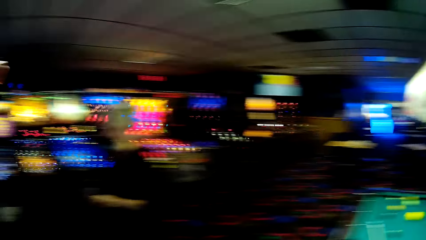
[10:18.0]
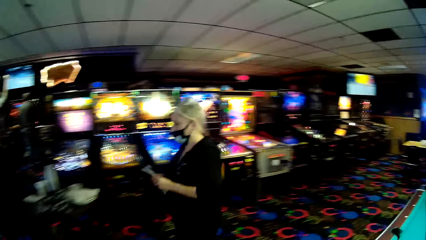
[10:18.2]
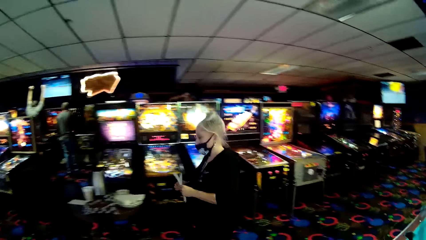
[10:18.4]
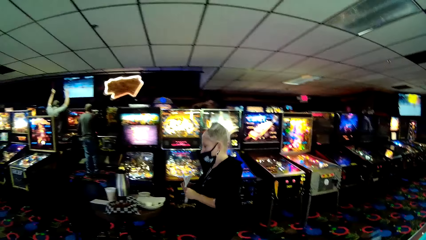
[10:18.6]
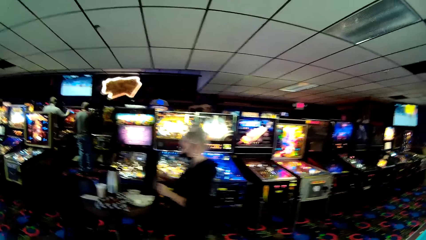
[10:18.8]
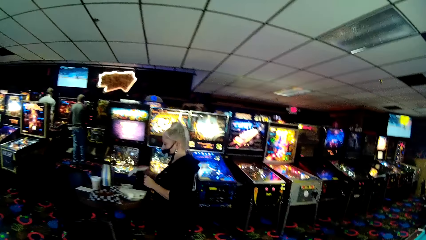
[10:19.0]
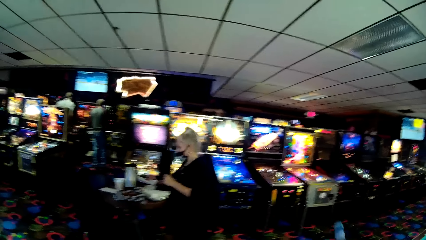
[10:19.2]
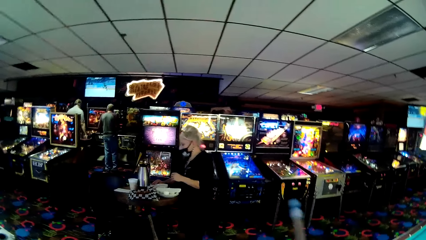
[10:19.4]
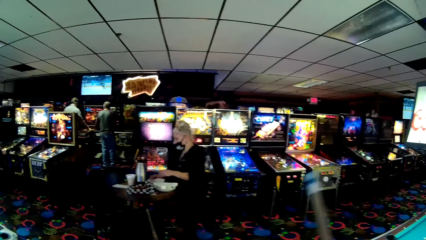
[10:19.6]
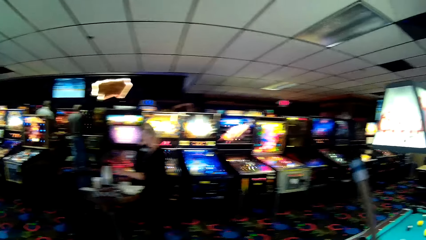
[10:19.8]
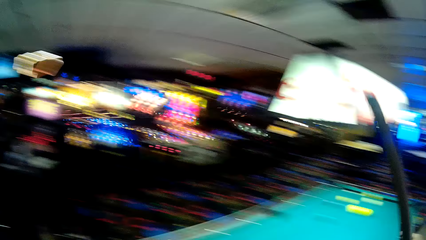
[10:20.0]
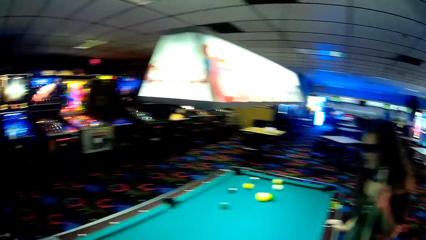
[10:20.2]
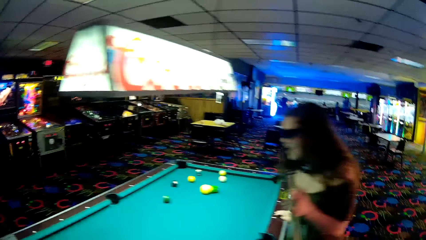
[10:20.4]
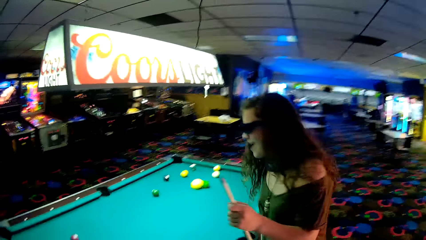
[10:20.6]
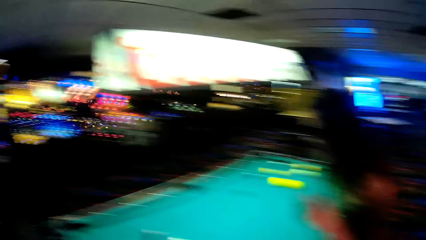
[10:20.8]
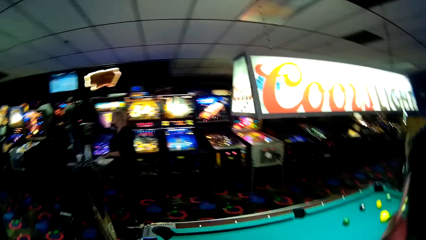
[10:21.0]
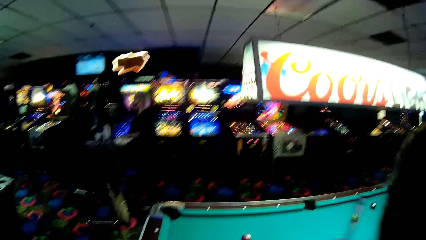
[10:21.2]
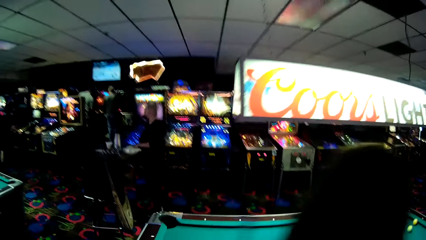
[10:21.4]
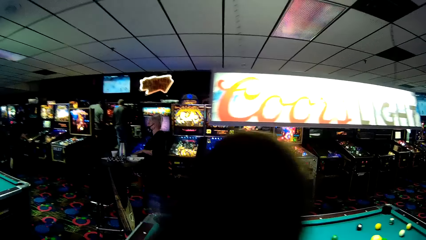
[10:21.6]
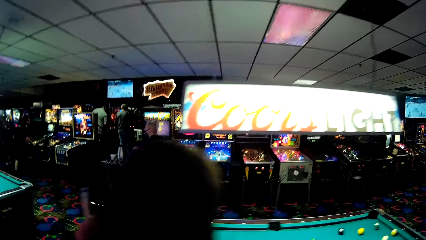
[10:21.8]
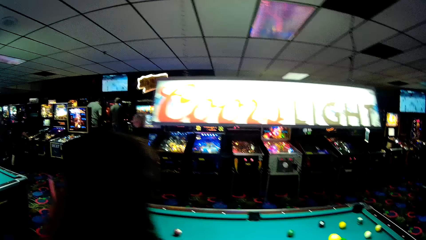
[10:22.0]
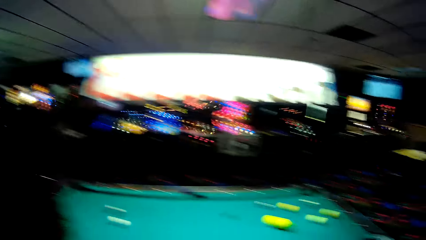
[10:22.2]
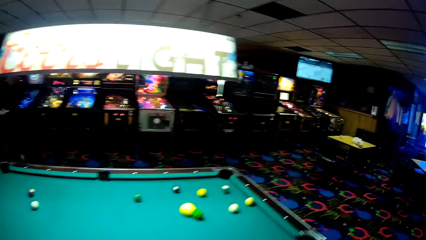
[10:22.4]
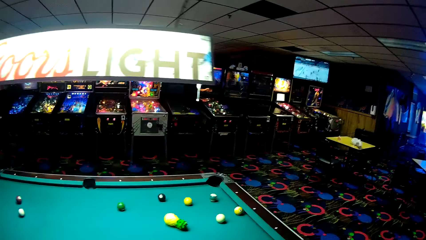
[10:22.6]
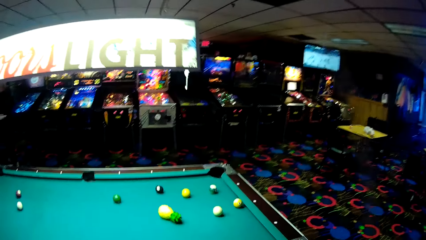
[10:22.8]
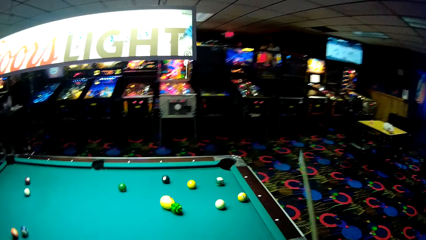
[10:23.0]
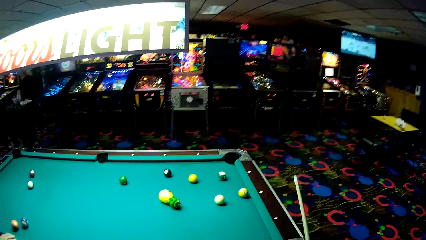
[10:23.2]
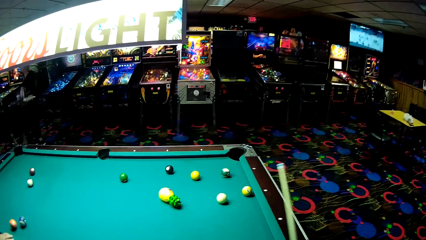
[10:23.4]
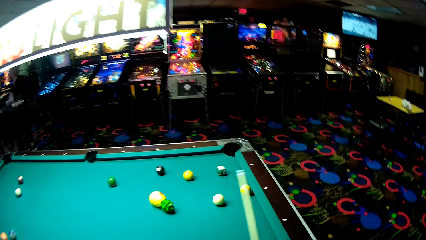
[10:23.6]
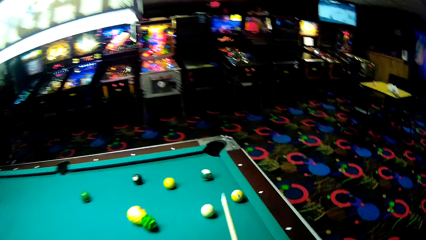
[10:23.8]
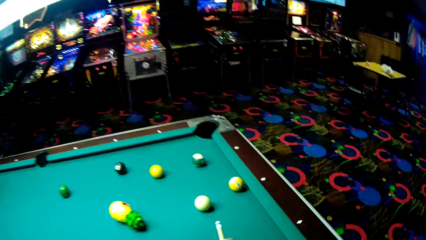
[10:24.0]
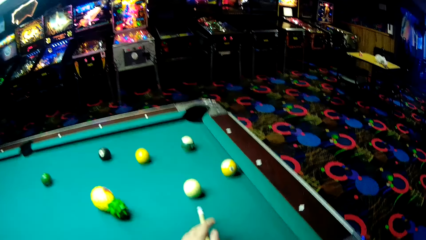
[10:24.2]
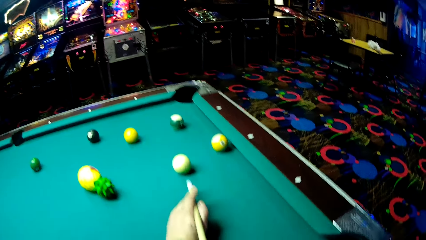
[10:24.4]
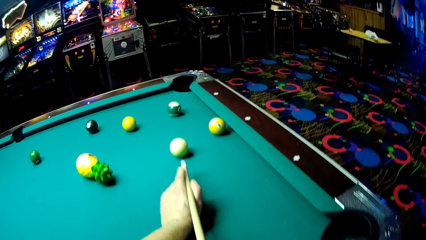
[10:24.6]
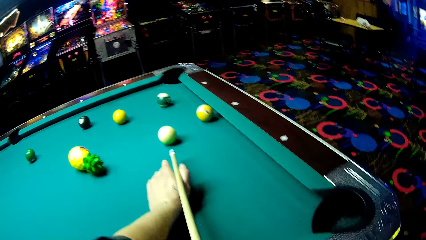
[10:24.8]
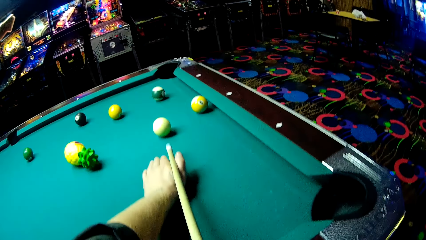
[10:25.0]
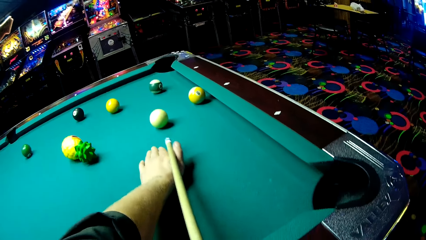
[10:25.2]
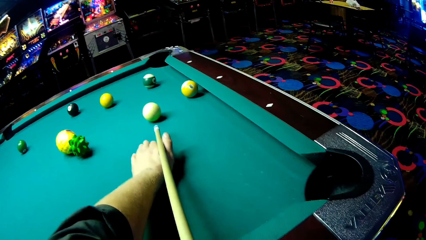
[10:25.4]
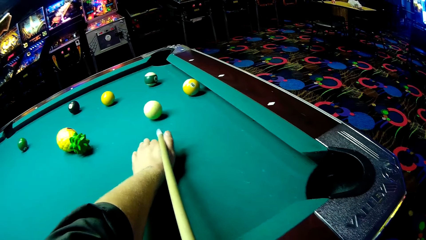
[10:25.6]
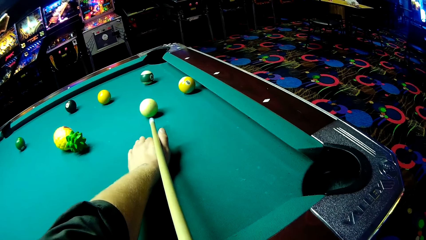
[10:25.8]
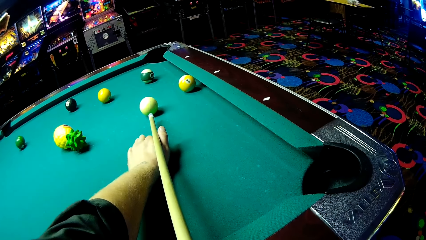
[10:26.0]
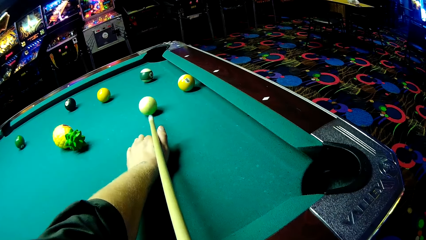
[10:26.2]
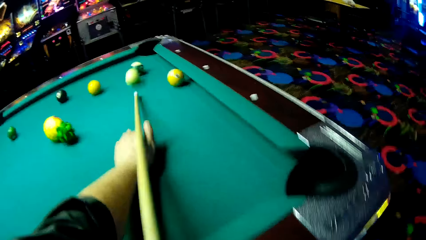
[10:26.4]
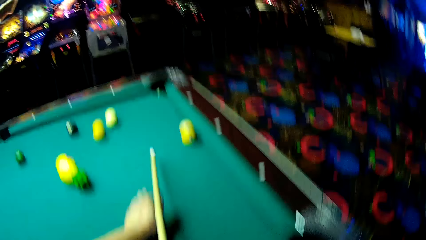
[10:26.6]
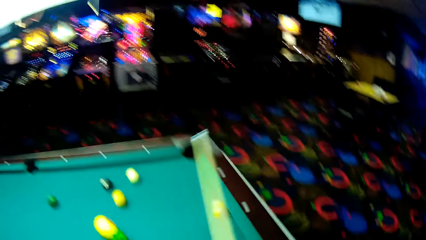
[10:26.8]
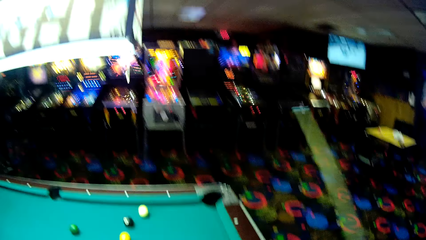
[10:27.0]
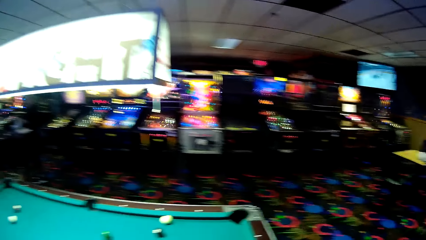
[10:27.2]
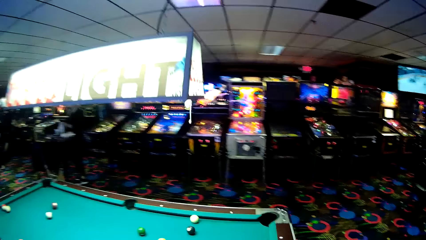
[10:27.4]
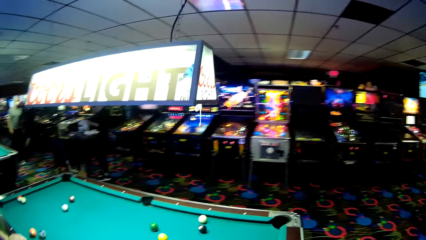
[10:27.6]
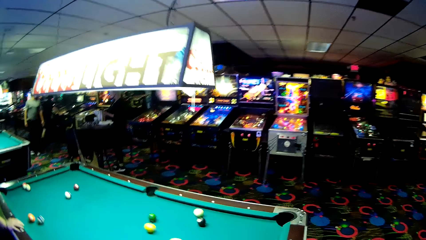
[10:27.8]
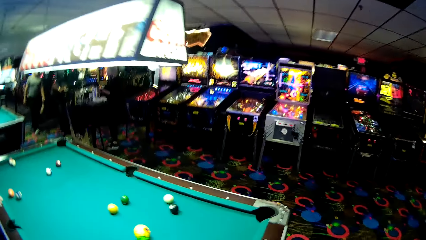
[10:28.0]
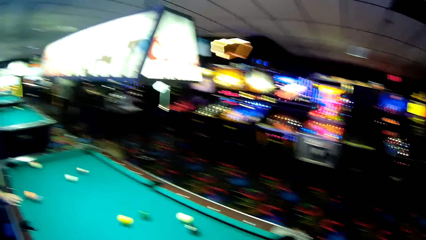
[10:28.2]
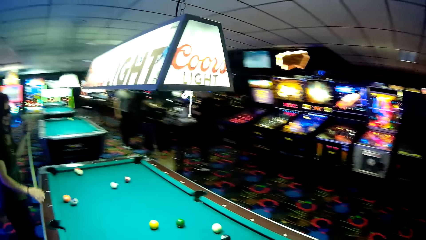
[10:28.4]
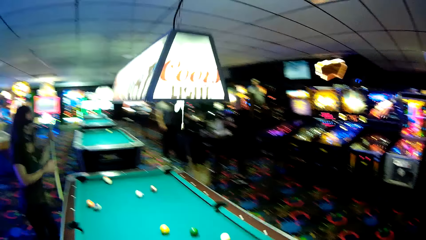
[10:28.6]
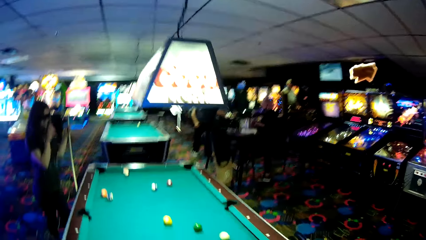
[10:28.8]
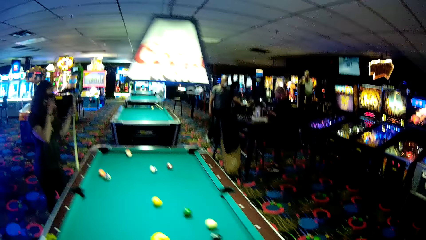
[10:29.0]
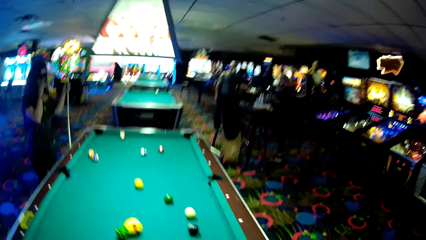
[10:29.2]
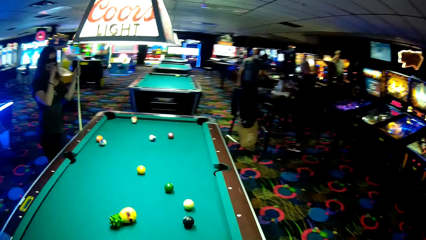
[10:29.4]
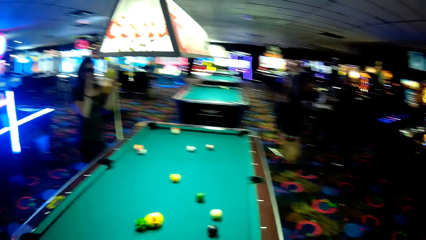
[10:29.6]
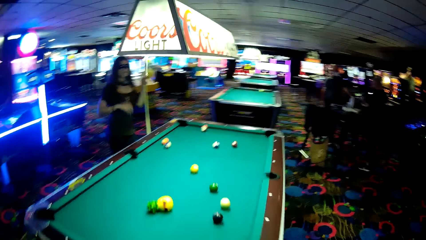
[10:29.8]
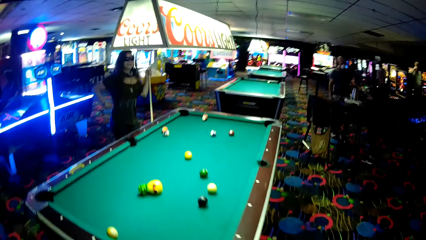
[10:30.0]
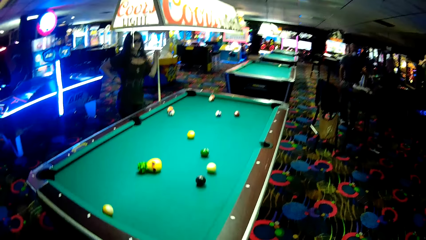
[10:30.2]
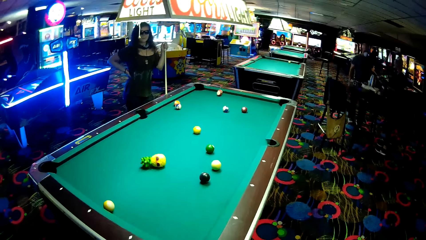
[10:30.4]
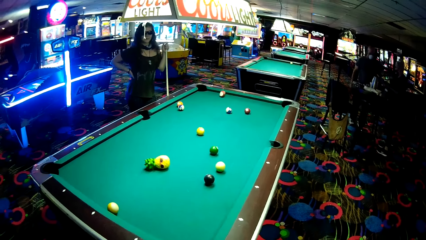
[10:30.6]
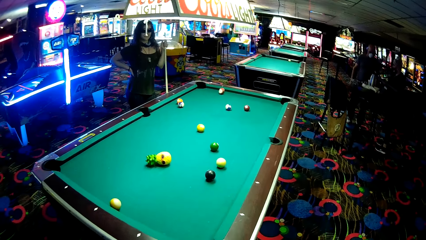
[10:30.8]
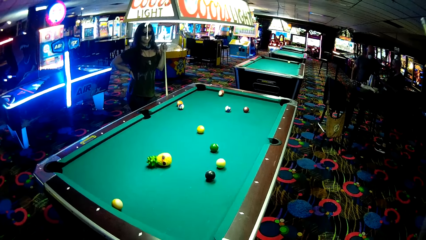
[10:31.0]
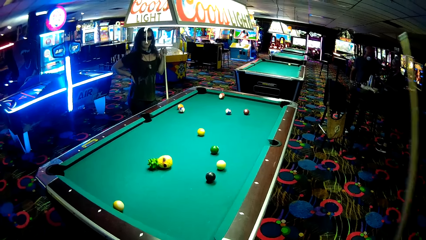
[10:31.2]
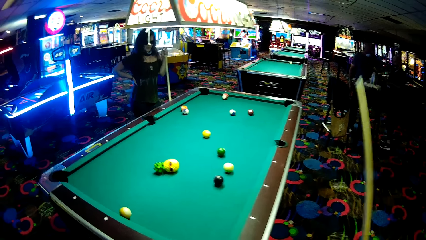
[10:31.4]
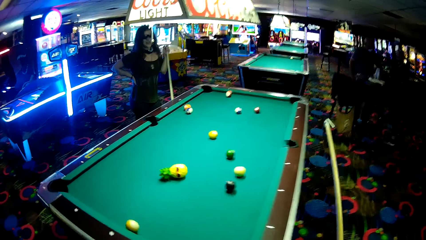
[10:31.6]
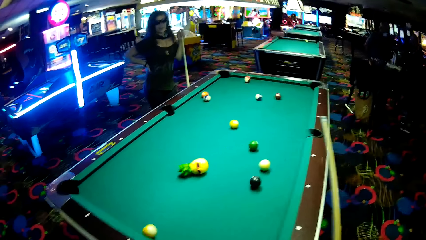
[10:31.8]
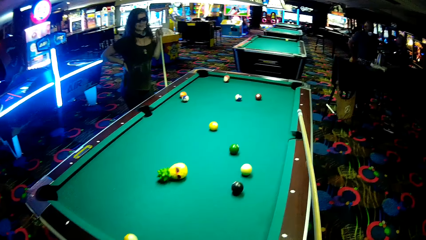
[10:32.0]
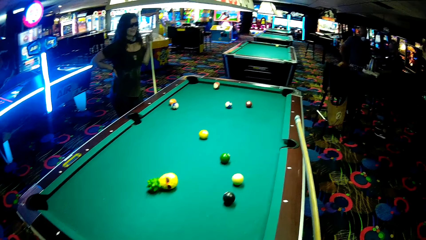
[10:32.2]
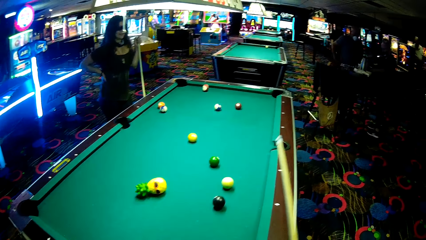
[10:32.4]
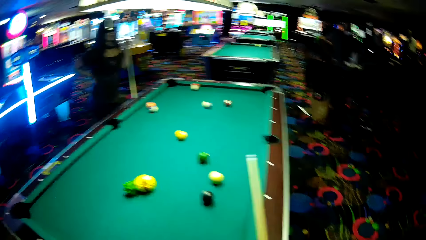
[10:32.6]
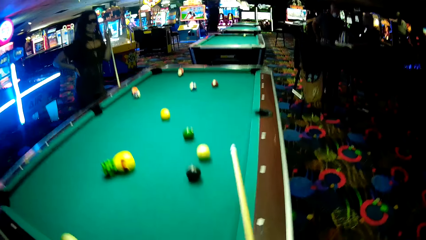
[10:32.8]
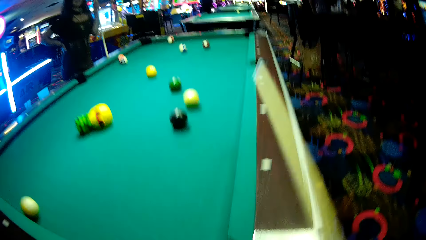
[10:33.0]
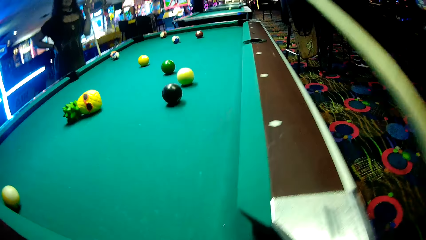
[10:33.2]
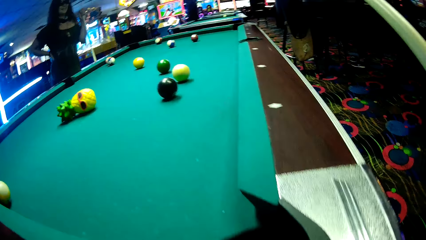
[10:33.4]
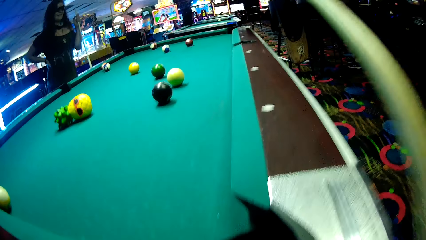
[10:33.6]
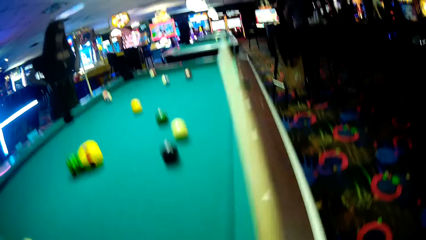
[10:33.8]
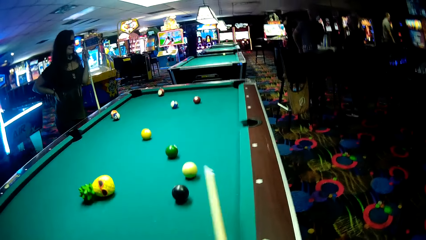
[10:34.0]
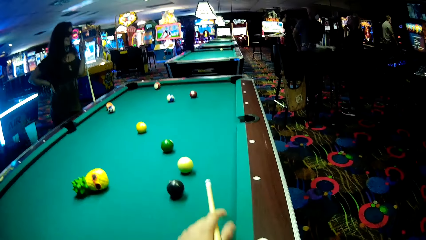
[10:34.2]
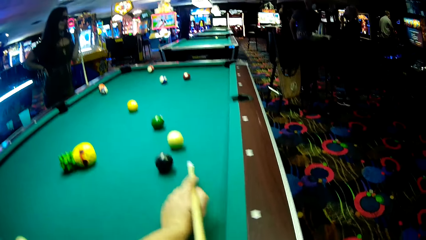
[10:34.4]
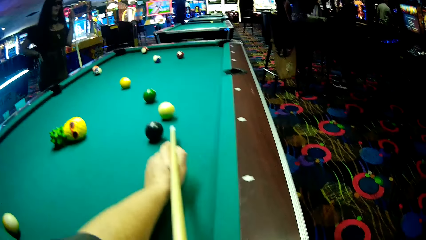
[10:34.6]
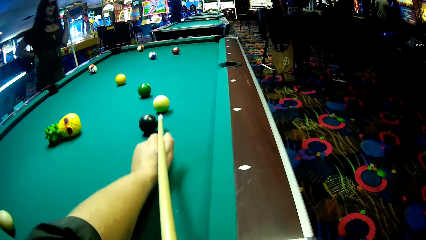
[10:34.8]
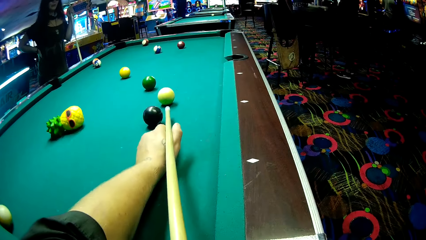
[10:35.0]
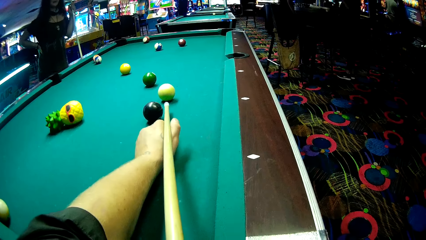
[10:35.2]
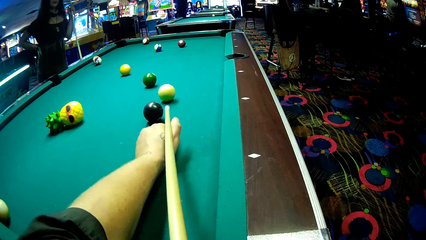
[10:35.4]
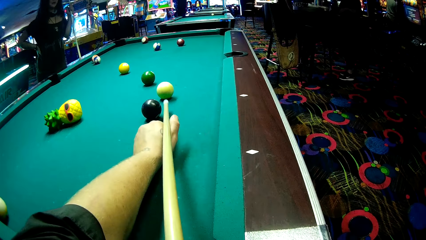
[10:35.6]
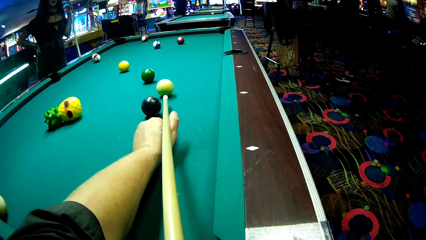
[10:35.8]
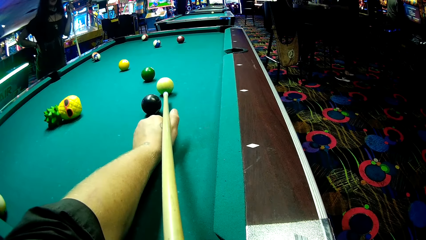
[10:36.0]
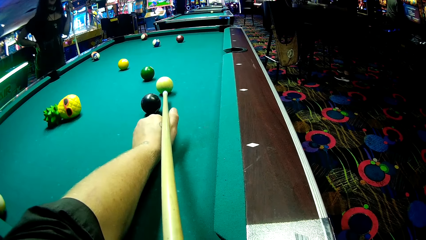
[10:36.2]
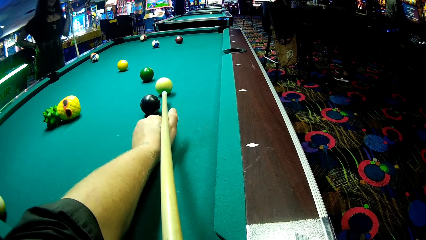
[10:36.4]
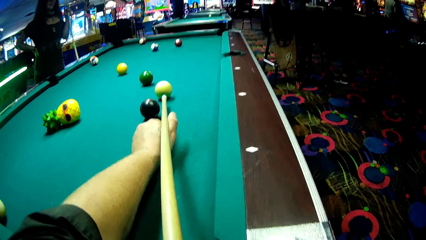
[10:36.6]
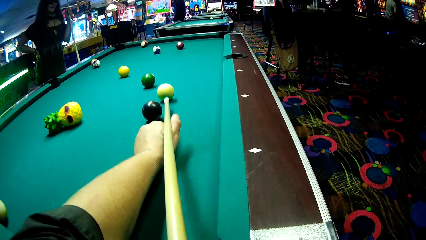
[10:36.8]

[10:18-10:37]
The camera wearer looks around the game room. A woman puts papers on a table. The camera wearer adjusts the cue stick. Another woman walks around the pool table. The camera wearer walks behind the other woman around the pool table. They adjust the cue stick, play pool using the cue stick, and adjust the cue stick. A person walks towards the first woman. The camera wearer walks around the pool table. The other woman lifts the right hand, wipes the face using the right hand, and puts the right hand on the waist. The camera wearer adjusts the cue stick. The person interacts with the first woman. The camera wearer plays pool using the cue stick.
